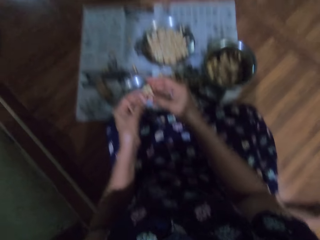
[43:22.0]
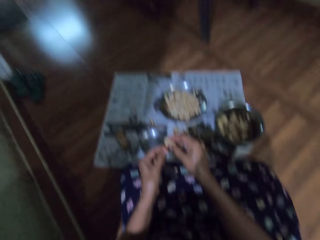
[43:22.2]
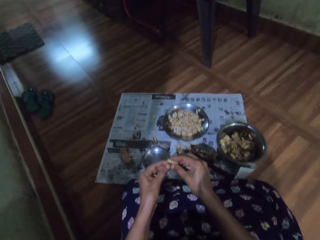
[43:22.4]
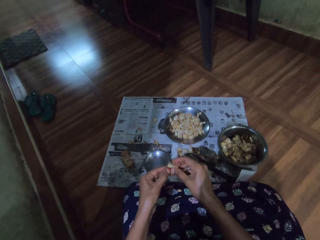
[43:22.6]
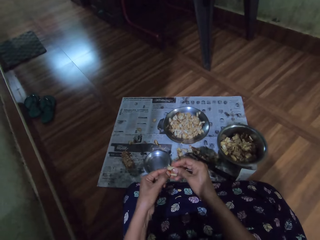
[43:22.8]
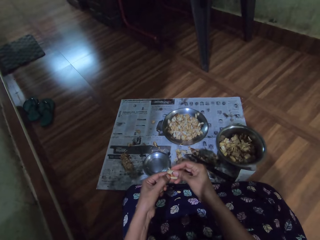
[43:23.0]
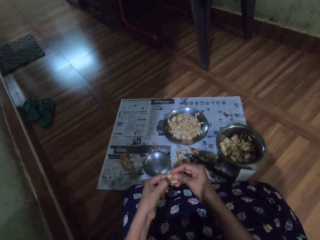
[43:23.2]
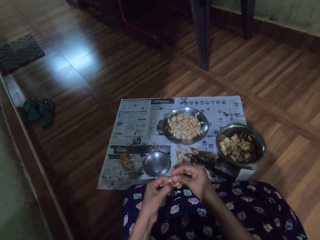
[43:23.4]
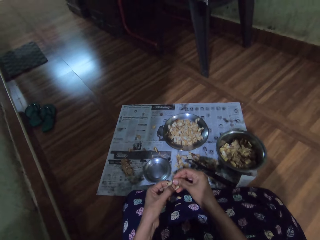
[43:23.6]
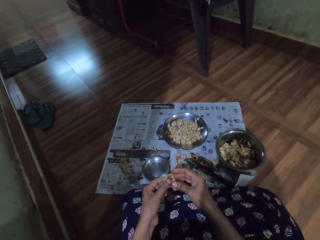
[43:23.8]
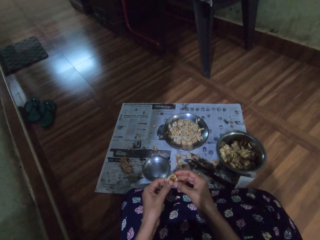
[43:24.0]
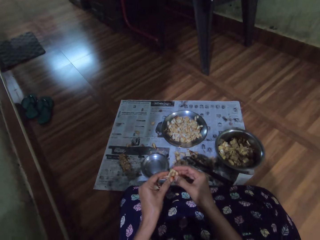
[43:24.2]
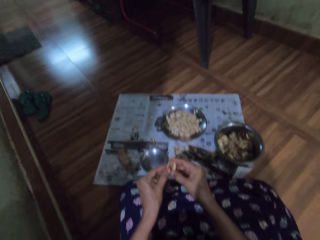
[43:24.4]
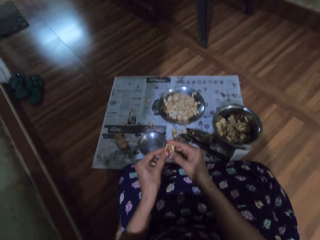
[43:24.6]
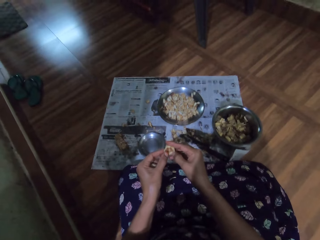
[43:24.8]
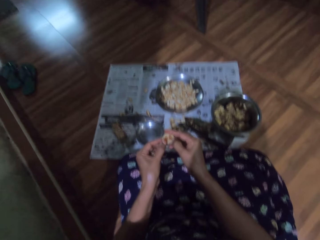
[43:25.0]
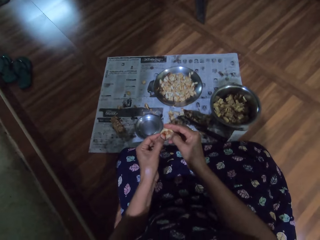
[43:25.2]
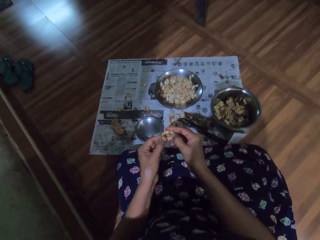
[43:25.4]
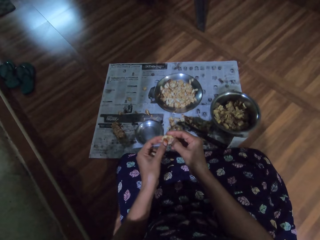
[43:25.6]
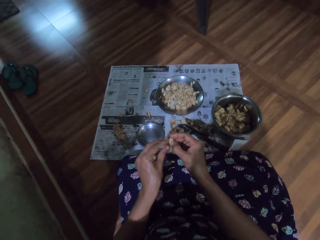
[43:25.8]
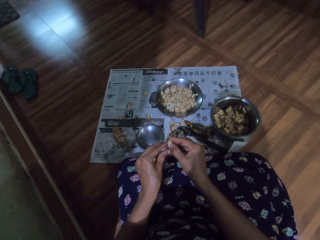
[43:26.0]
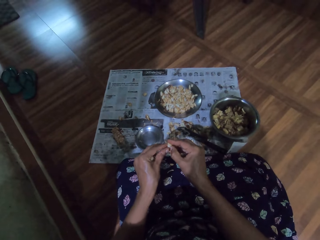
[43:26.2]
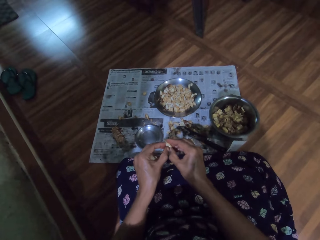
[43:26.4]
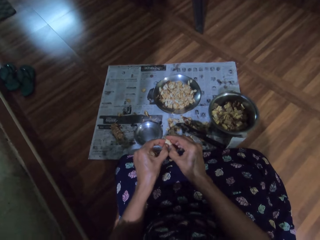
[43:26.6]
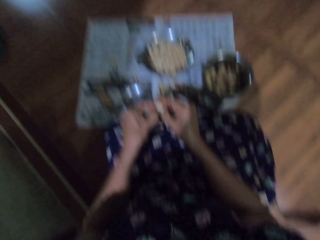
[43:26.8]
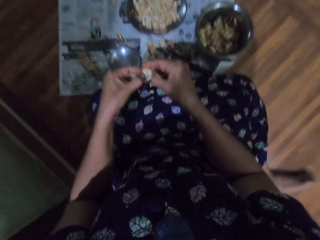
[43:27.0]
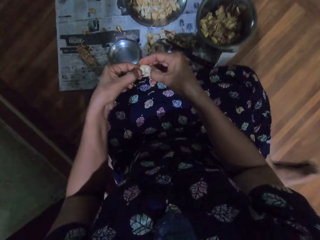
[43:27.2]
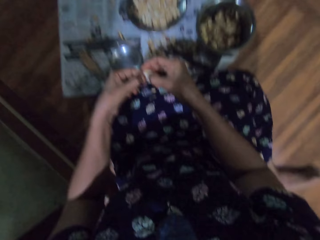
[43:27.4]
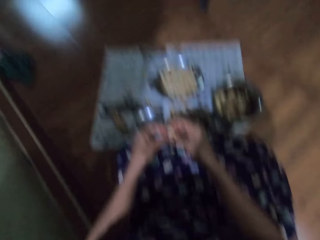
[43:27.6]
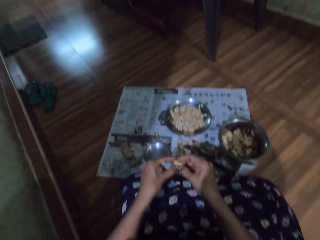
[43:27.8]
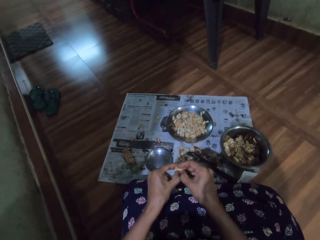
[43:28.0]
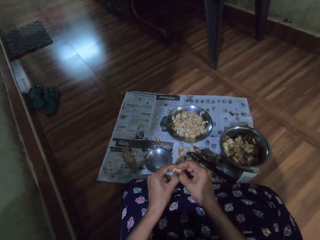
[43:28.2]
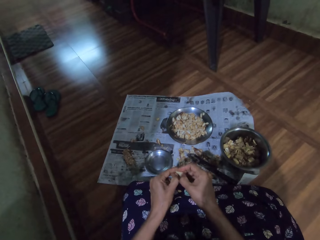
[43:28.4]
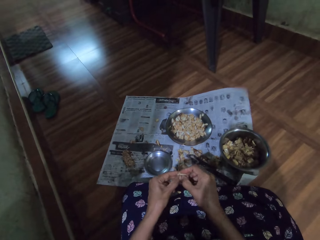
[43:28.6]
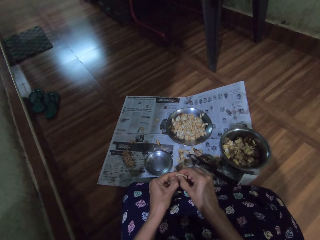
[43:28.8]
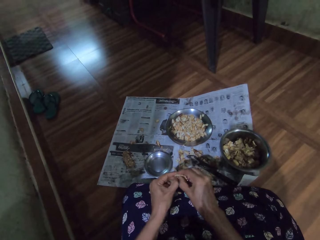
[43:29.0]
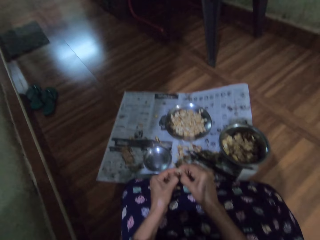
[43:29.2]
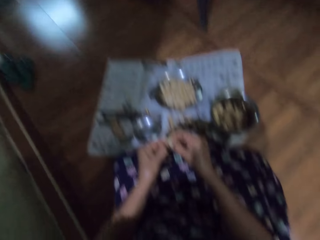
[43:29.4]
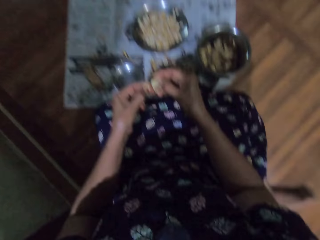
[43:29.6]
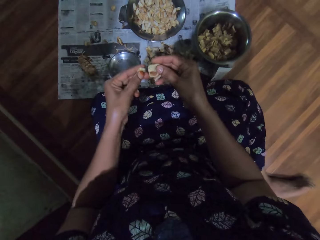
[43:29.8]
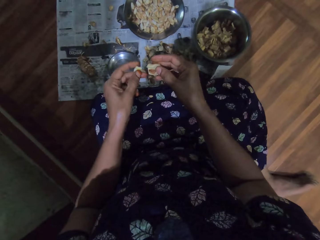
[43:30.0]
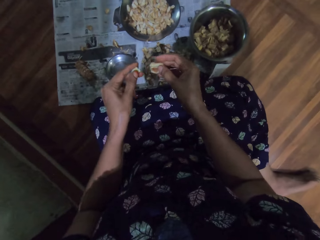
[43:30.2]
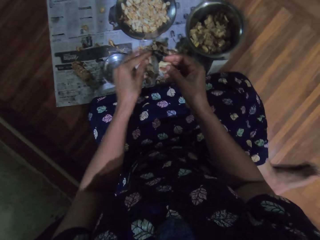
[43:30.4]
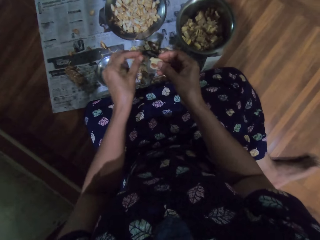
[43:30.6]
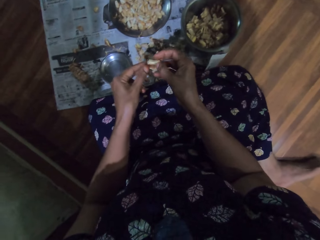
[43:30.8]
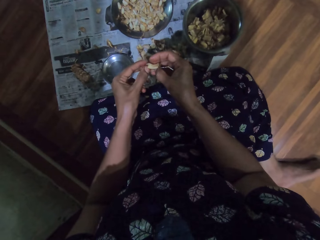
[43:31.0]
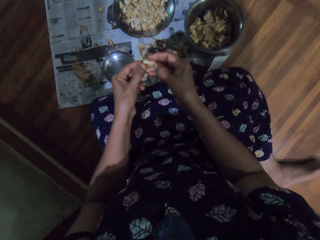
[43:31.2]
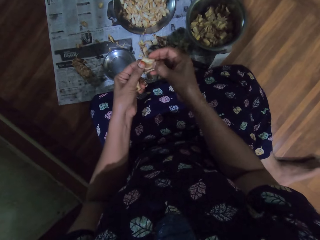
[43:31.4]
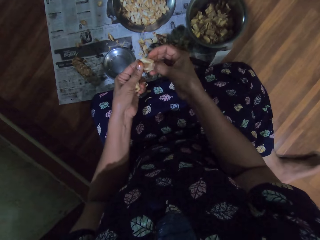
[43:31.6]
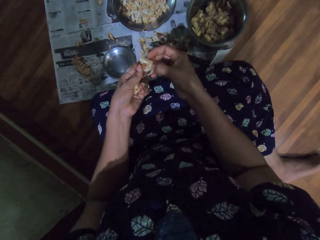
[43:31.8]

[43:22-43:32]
The camera wearer peels the fruit pod with her hands. She drops the shaft of the fruit pod in her left hand on the ground.

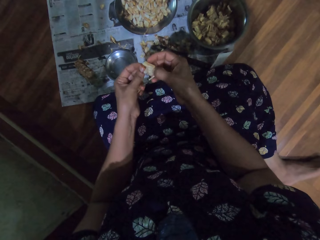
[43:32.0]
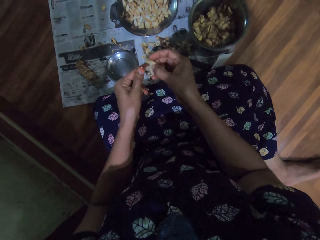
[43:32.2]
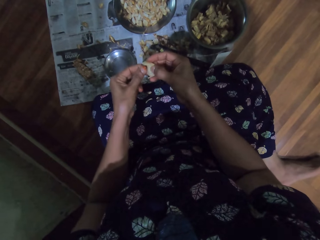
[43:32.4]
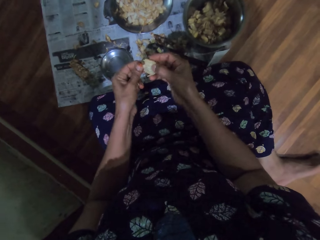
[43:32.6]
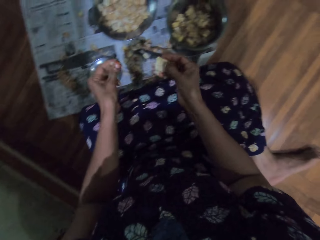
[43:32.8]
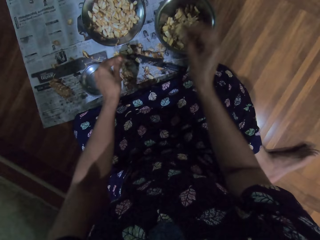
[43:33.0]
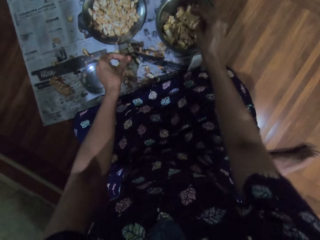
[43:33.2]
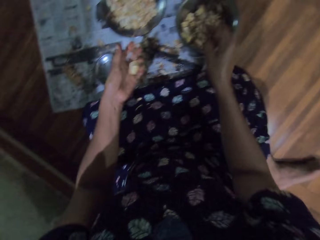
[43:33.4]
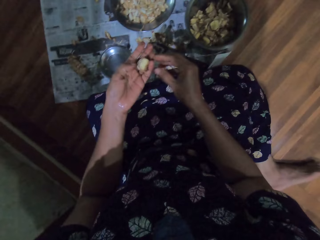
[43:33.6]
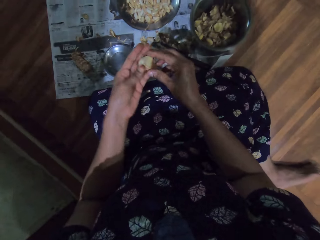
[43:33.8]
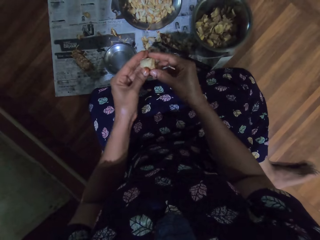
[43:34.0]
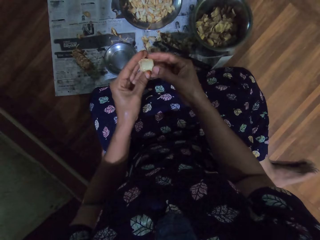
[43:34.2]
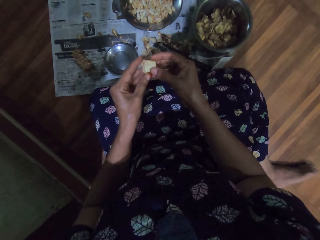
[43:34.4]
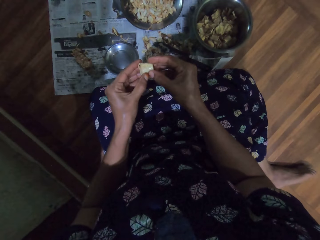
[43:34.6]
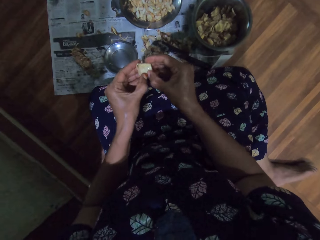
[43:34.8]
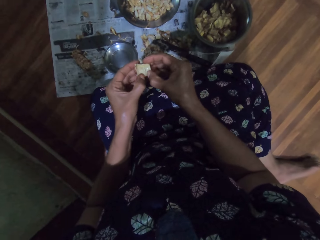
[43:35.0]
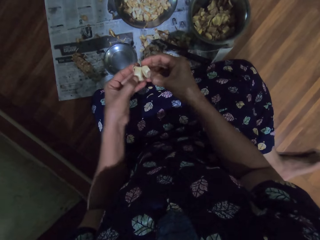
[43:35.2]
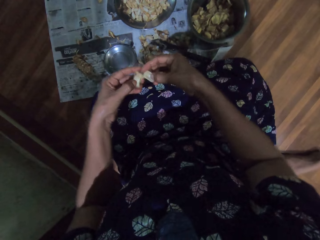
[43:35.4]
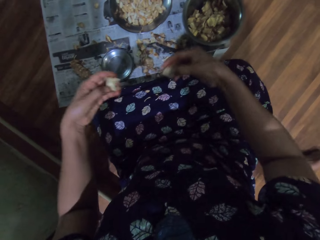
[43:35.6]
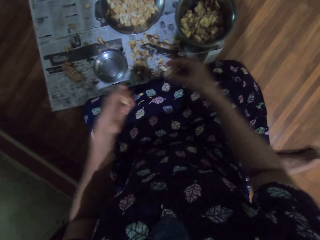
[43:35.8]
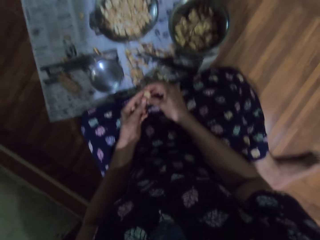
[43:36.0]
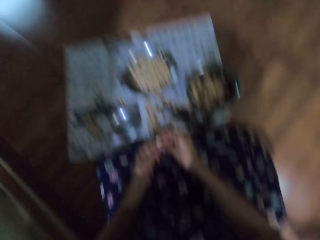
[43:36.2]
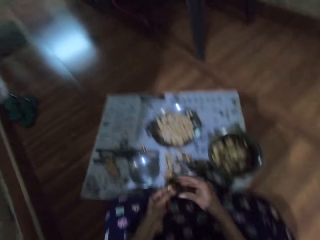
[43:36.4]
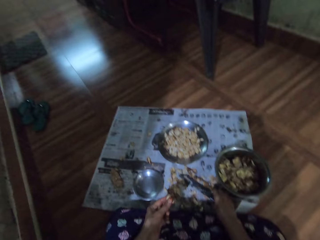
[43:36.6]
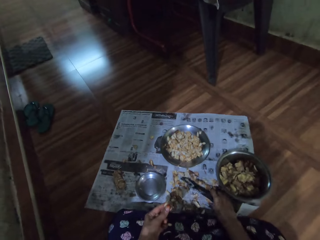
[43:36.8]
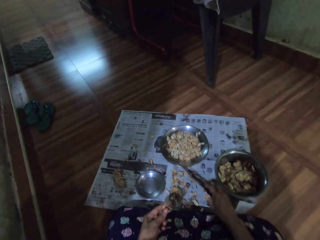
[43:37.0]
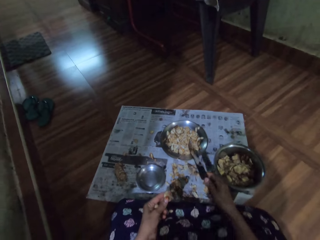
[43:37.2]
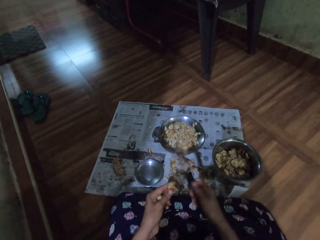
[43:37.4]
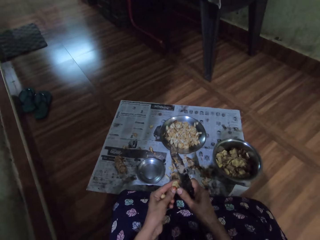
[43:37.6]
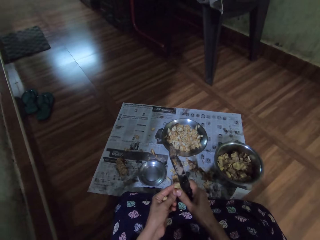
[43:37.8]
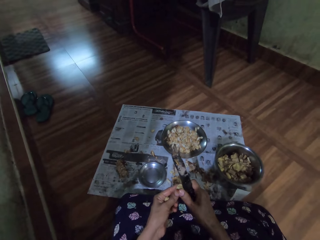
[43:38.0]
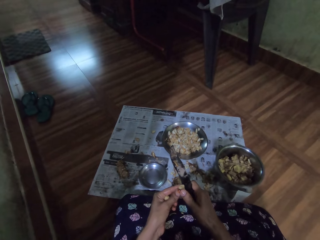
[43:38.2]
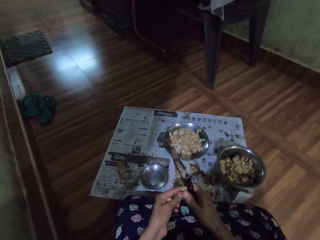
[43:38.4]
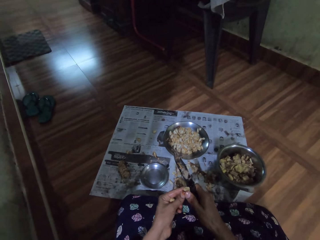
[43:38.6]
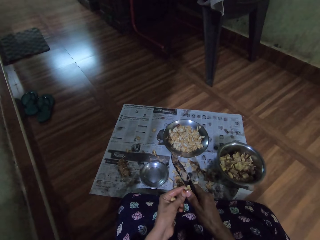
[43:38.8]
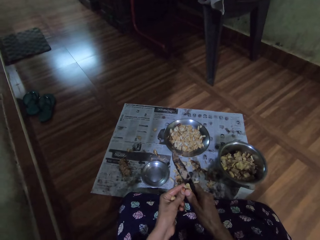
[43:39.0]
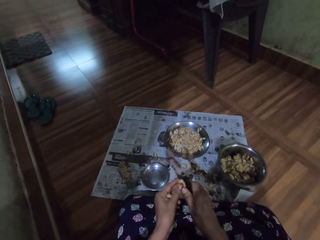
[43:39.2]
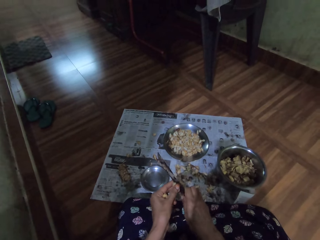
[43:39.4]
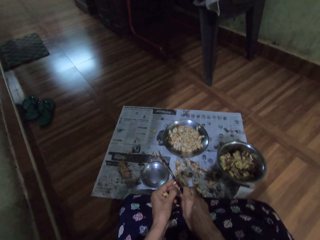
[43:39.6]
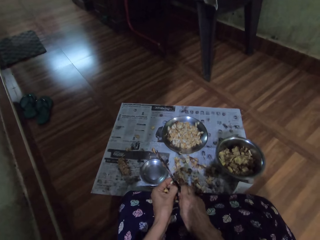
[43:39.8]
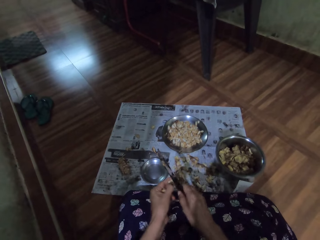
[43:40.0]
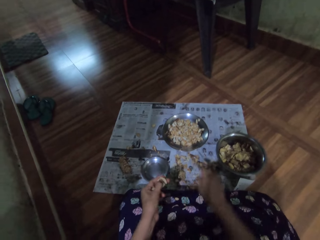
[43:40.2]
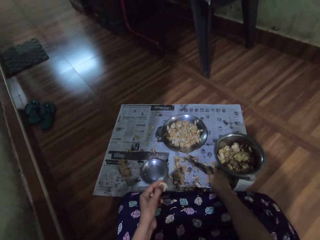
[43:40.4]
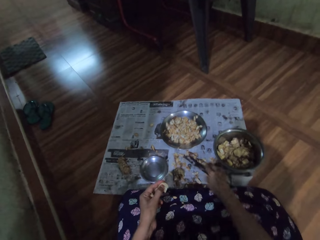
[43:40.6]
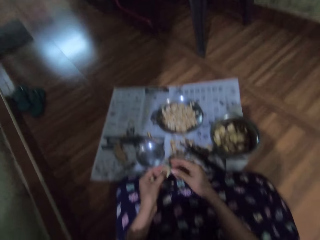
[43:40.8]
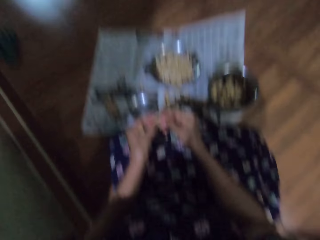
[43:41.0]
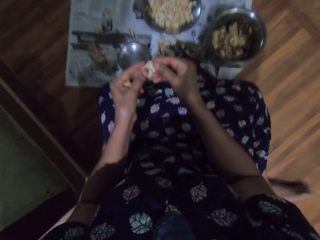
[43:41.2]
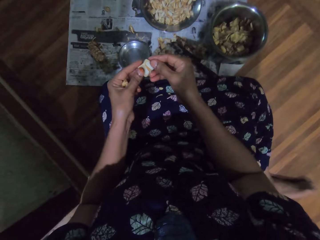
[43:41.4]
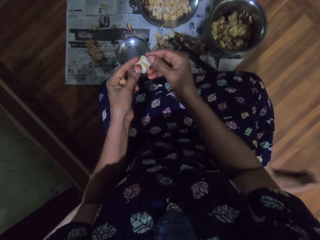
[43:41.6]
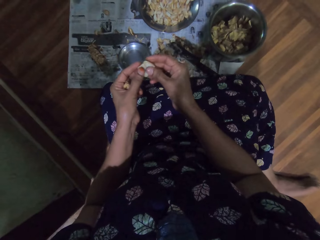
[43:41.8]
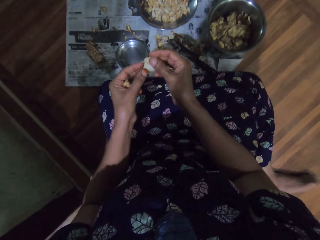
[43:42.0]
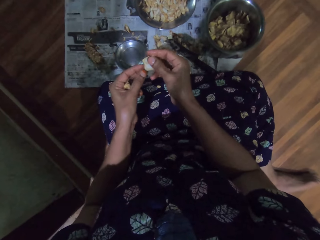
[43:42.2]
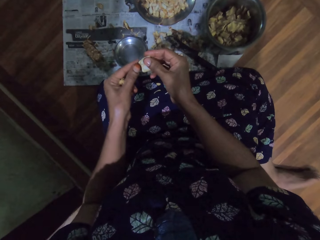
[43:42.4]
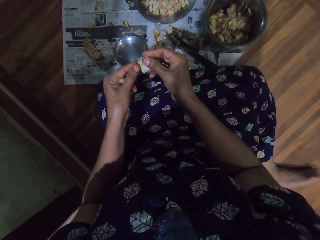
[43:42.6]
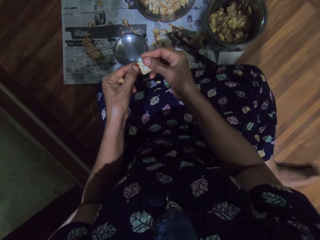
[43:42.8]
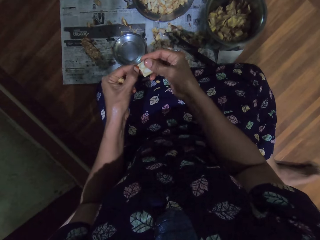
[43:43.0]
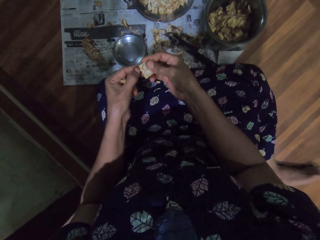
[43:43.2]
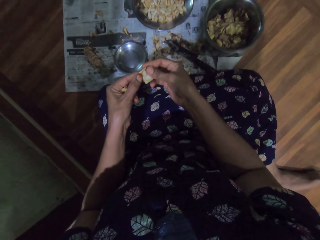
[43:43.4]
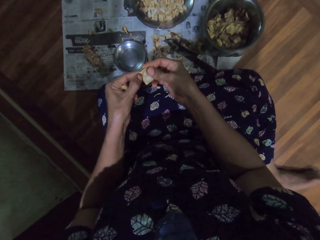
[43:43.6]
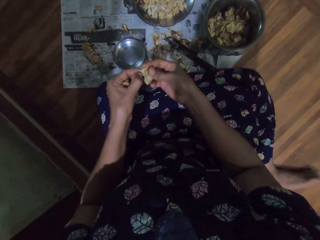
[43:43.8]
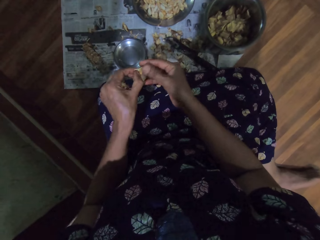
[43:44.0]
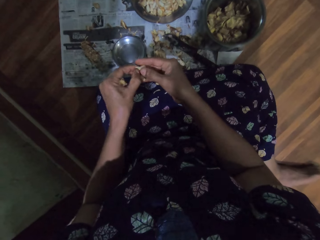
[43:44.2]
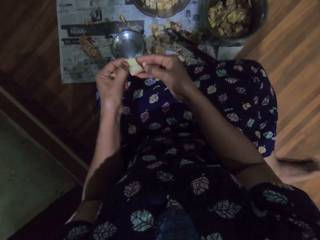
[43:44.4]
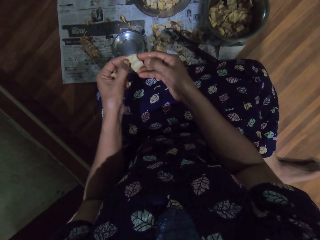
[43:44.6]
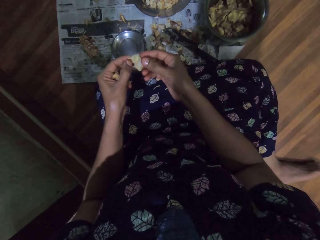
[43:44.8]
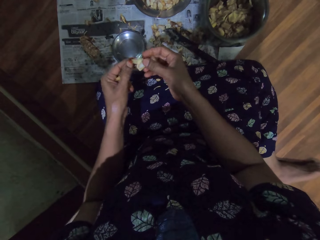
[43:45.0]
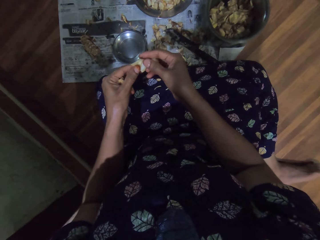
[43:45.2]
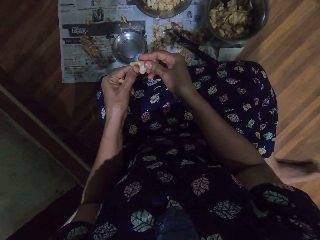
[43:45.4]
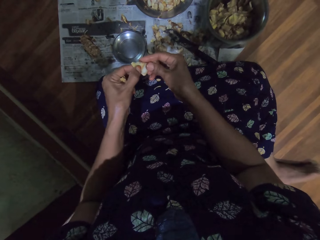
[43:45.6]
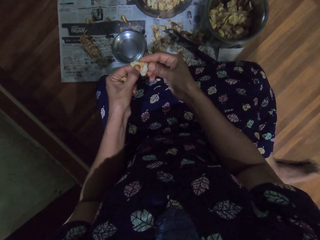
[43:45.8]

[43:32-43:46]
The camera wearer peels the fruit pod with her hands. She drops the shaft of the fruit pod in her left hand on the ground. She drops the fruit pod in her right hand into the bowl on the ground. She peels the fruit pod with her hands. She tears something with both hands and cuts the fruit pod with her hands. She passes the fruit pod from her right hand to her left hand. She picks the knife from the ground with her right hand. She splits the fruit pod in her left hand with the knife in her right hand. She drops the knife on the magazine. She drops the fruit pod in her right hand into the bowl on the ground. She peels the fruit pod with her hands.
